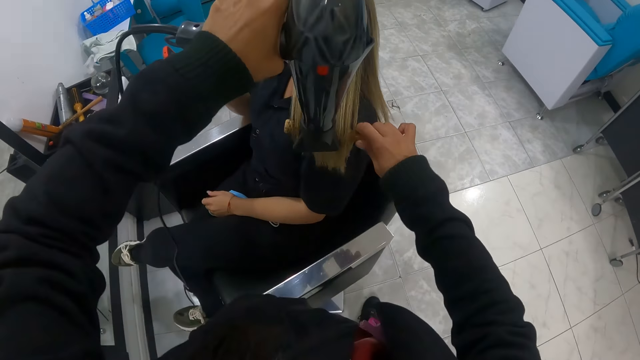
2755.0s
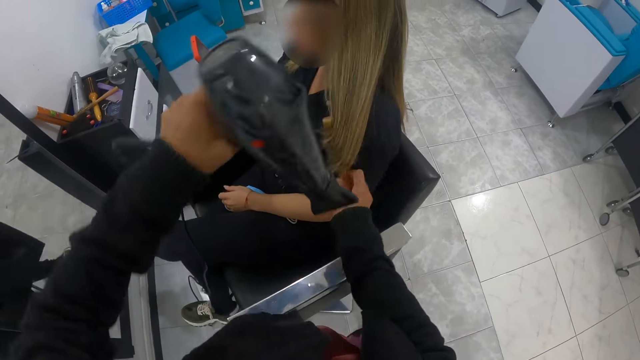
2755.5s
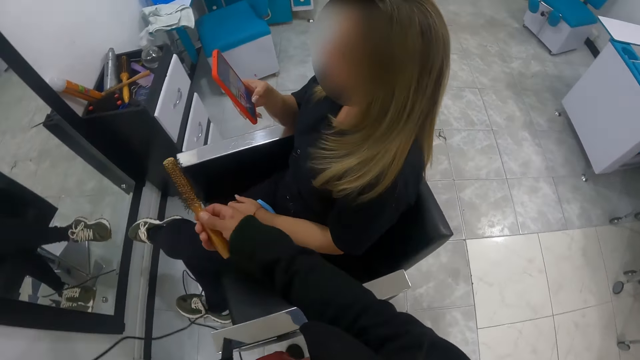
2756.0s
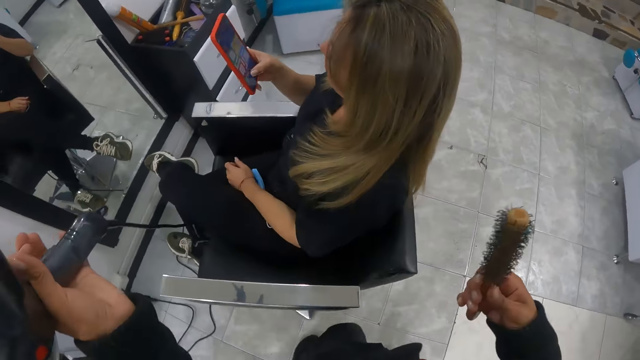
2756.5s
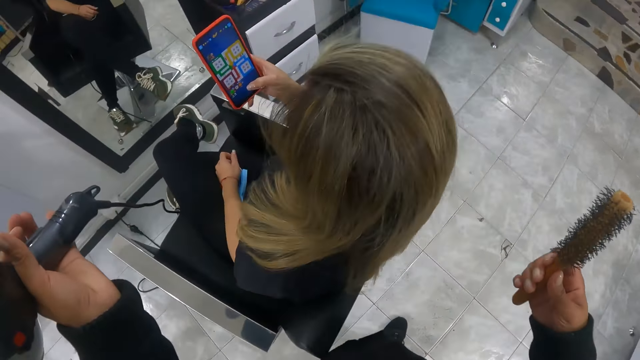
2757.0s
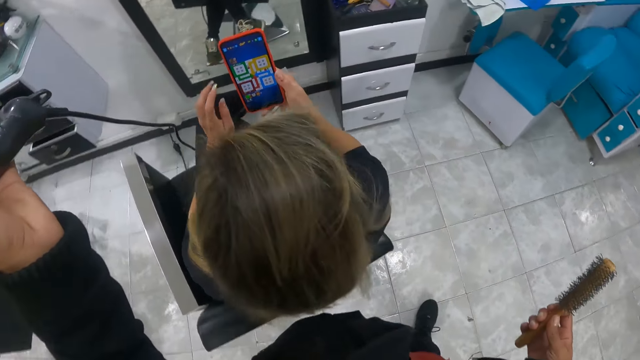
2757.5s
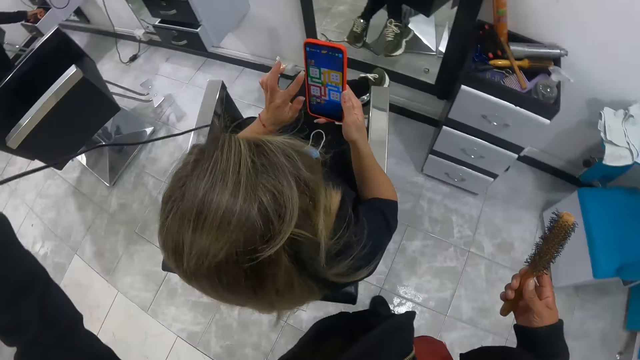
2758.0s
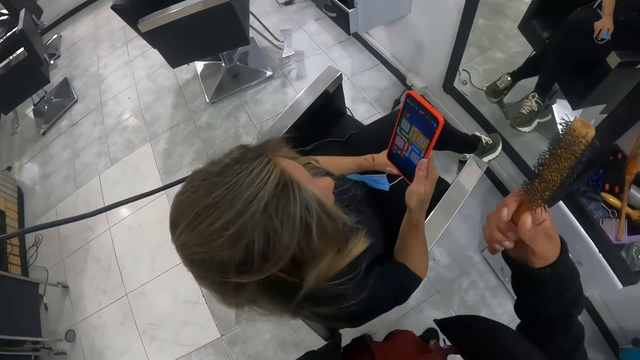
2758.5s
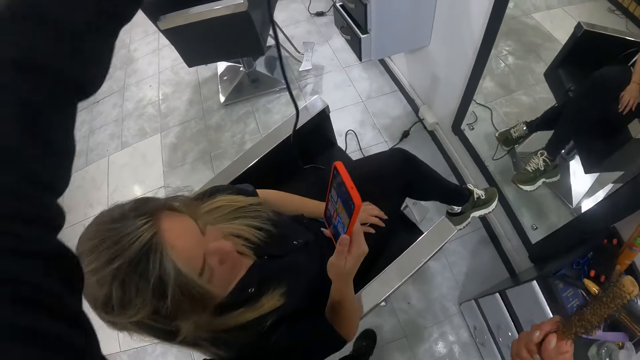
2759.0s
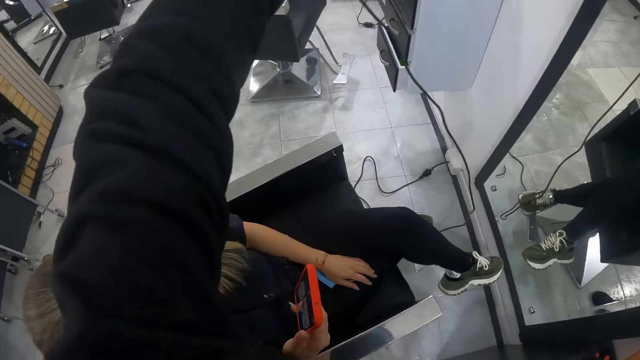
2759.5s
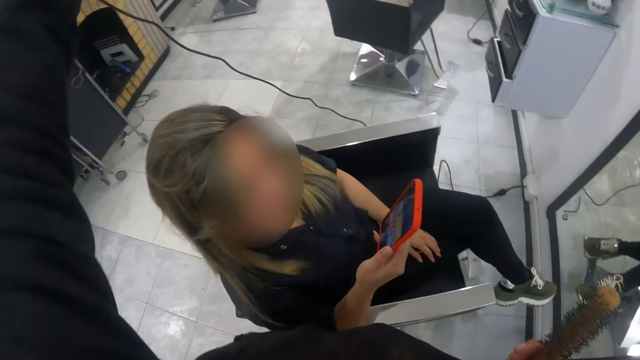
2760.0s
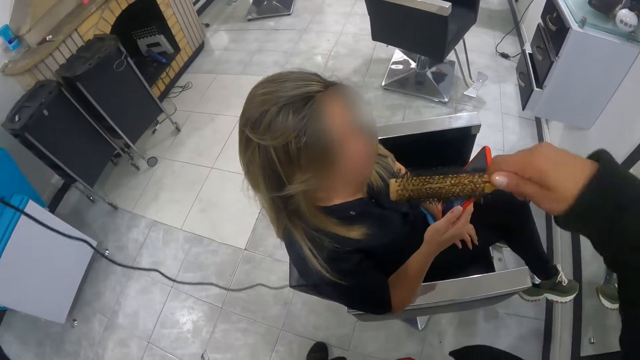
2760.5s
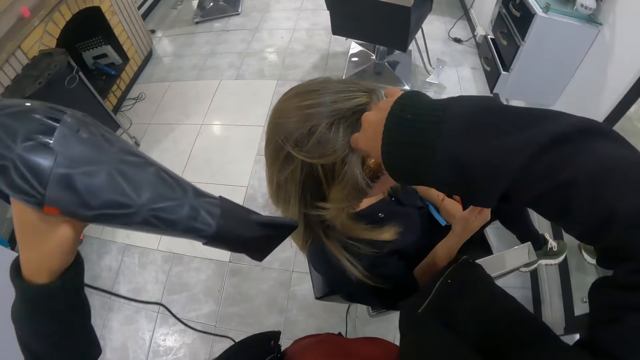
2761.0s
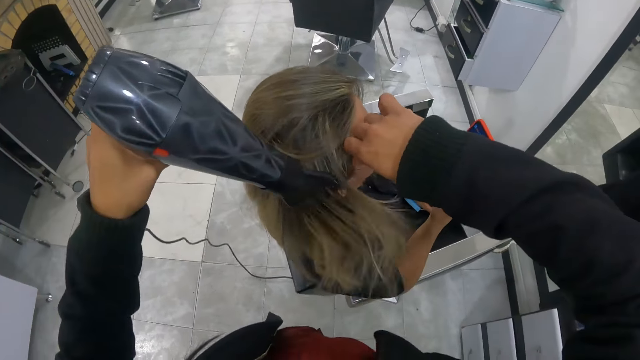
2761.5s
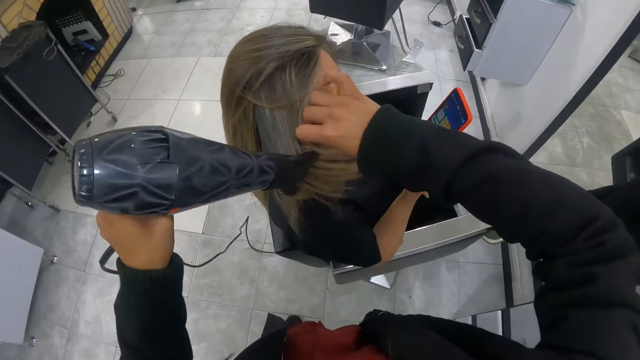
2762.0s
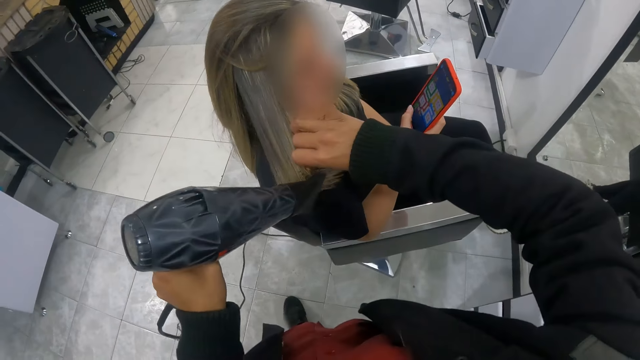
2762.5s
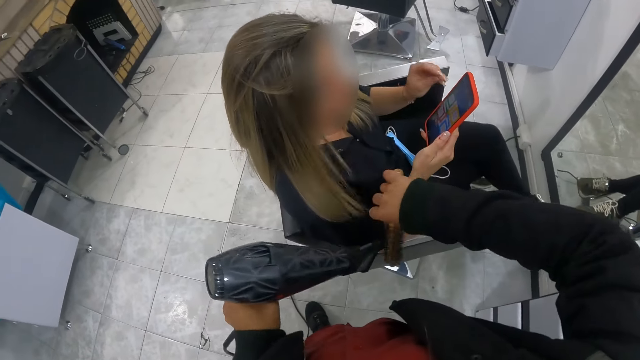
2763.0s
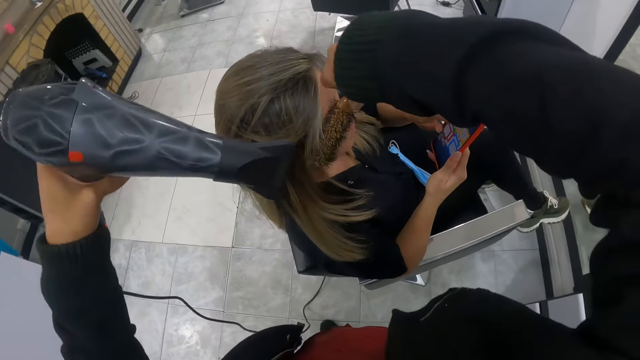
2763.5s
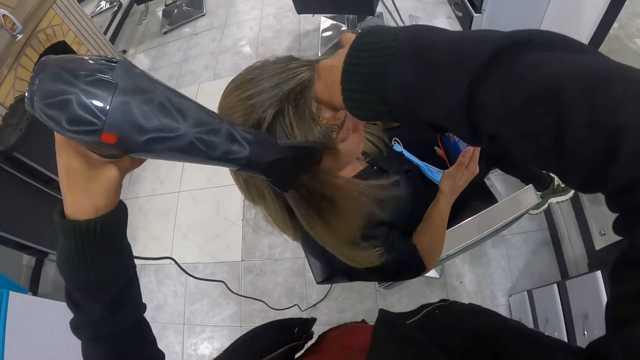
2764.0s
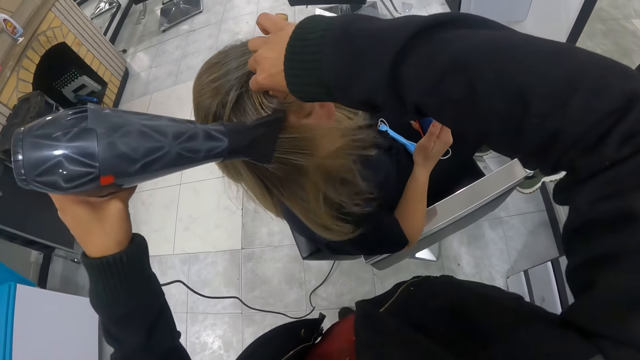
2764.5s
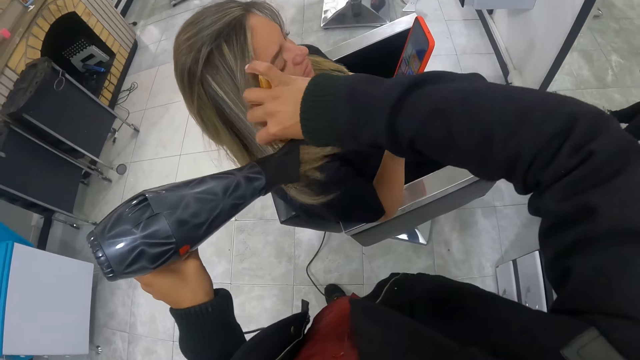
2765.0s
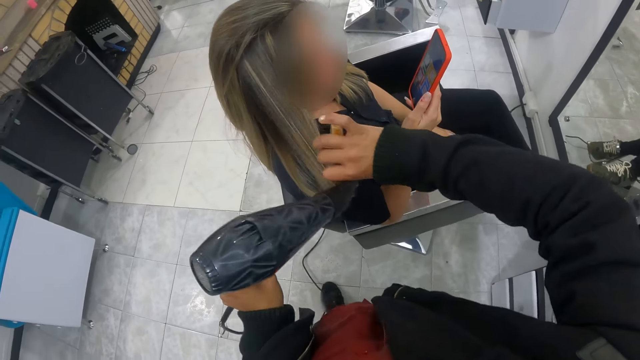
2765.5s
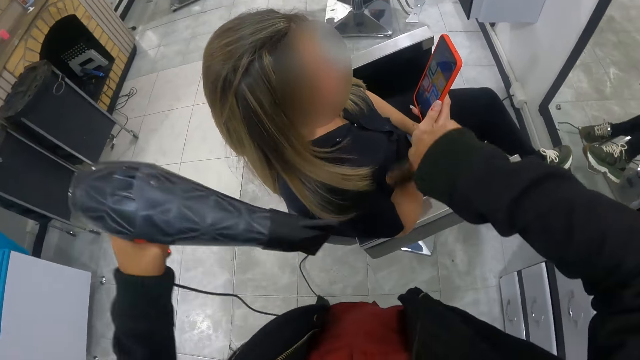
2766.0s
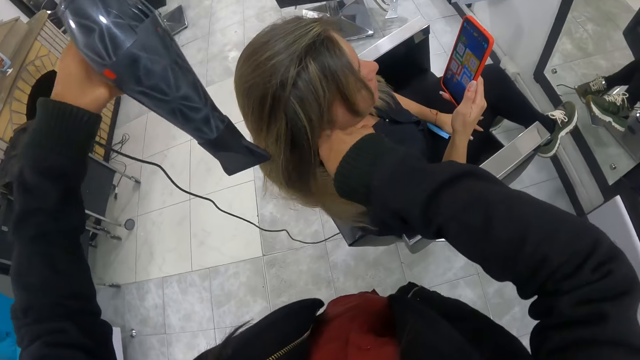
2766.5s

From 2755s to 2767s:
The camera wearer walks around a woman. She dries the woman's hair with the hair dryer in her hand. She straightens the woman's hair with the hair brush in her right hand.

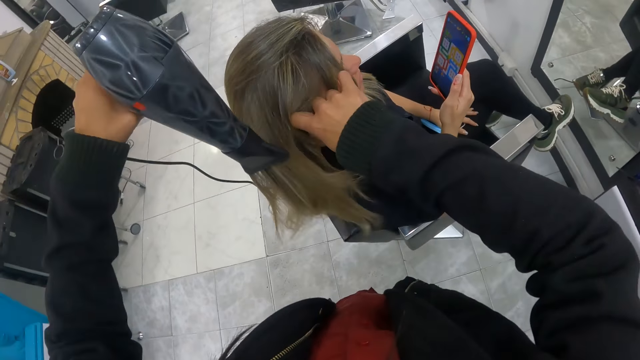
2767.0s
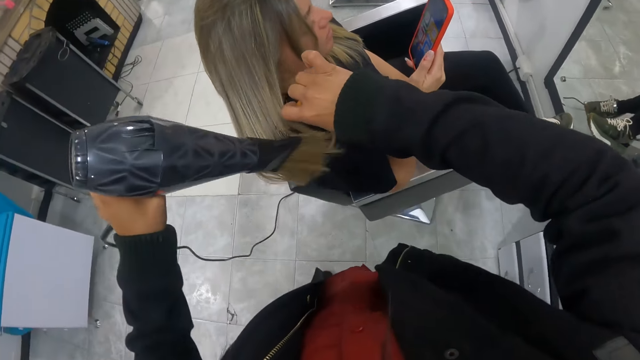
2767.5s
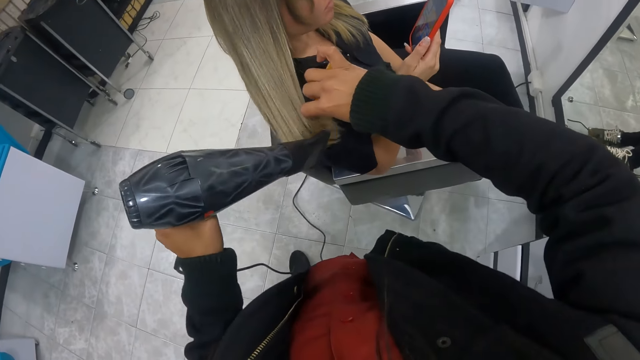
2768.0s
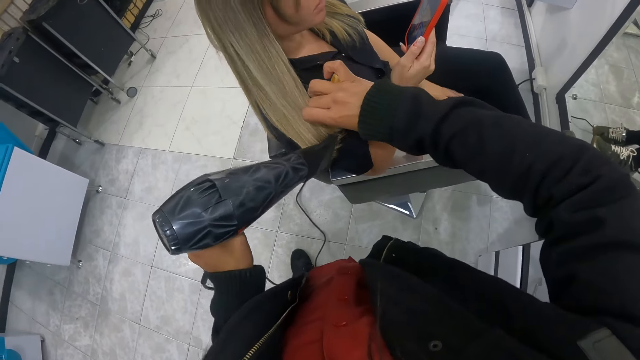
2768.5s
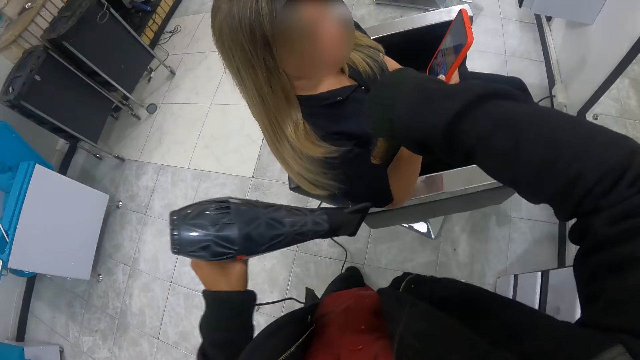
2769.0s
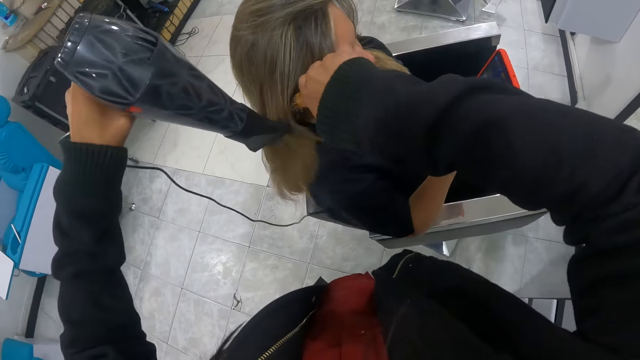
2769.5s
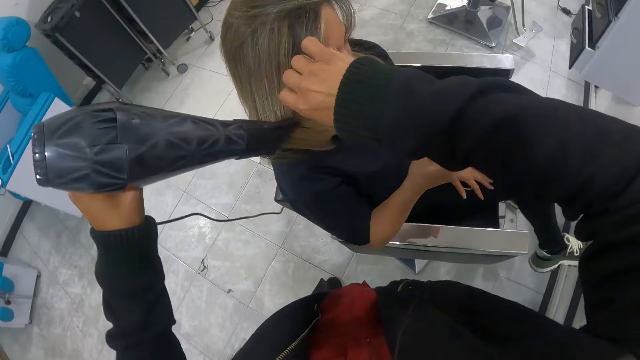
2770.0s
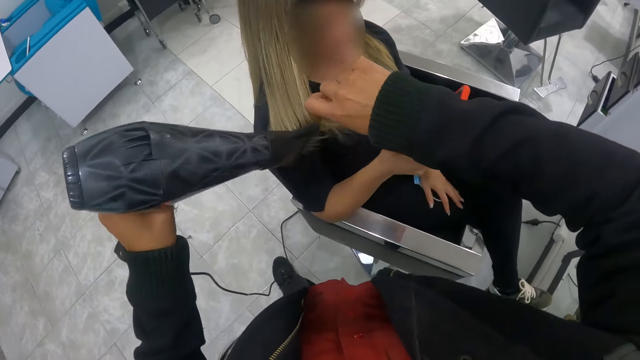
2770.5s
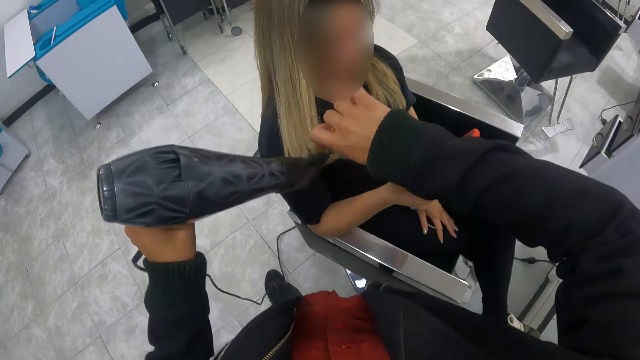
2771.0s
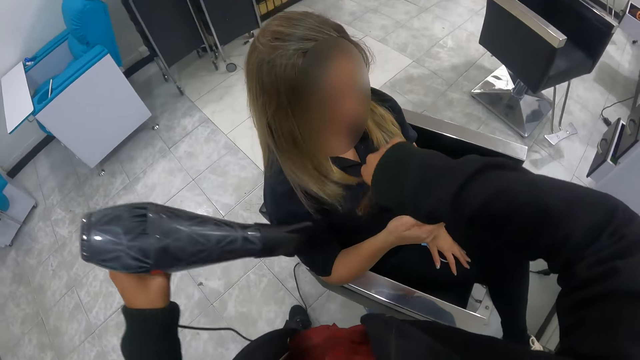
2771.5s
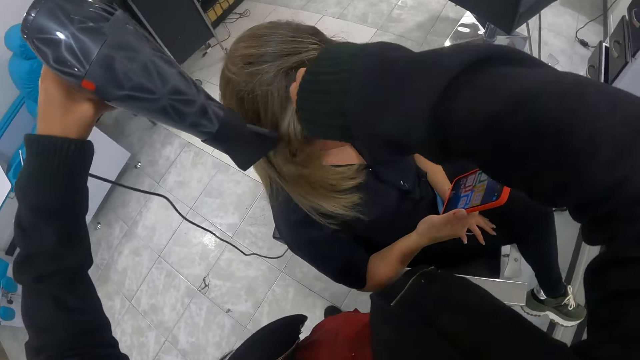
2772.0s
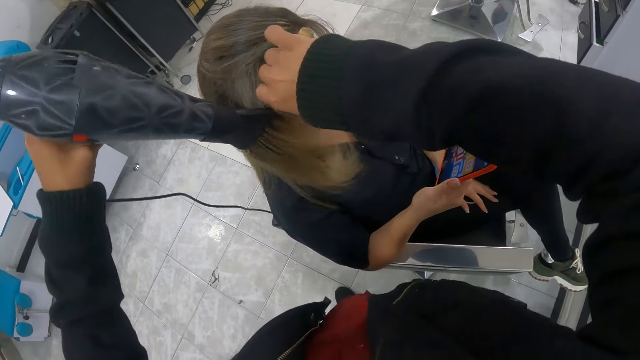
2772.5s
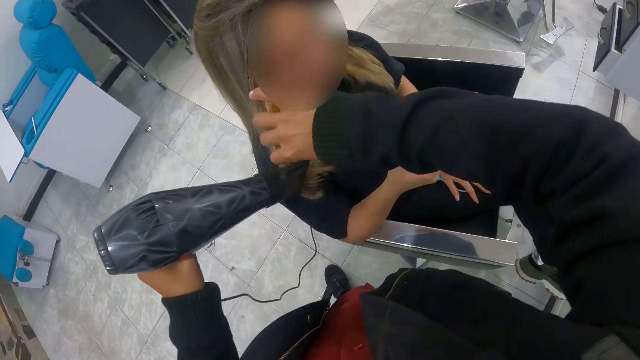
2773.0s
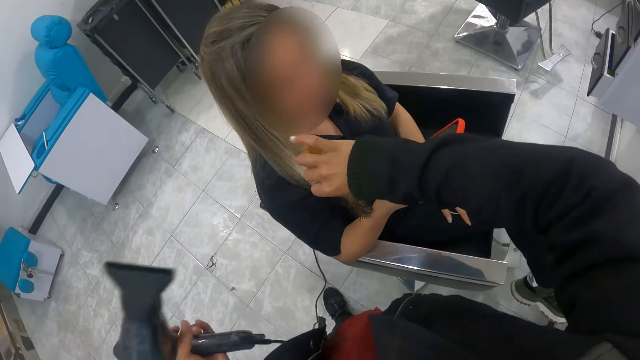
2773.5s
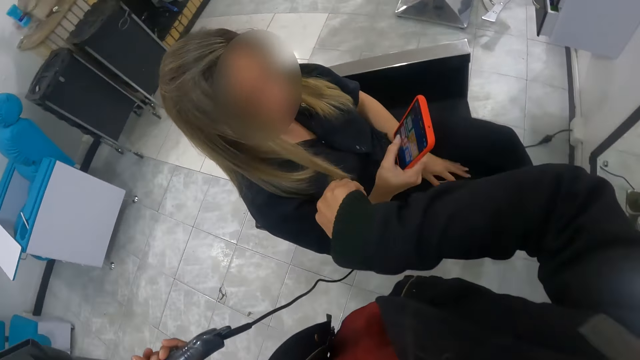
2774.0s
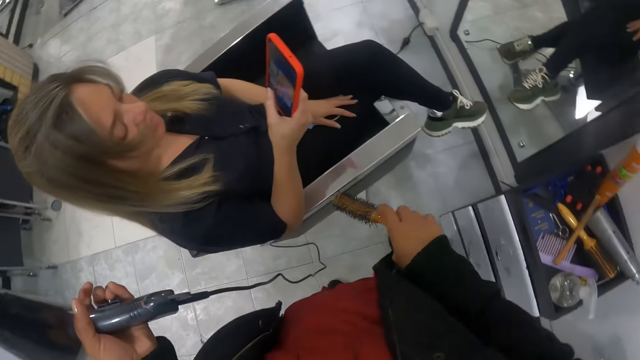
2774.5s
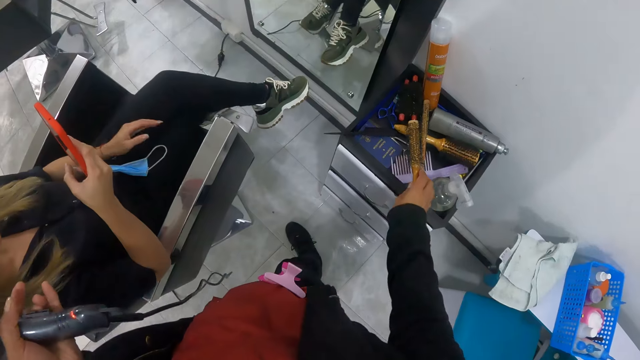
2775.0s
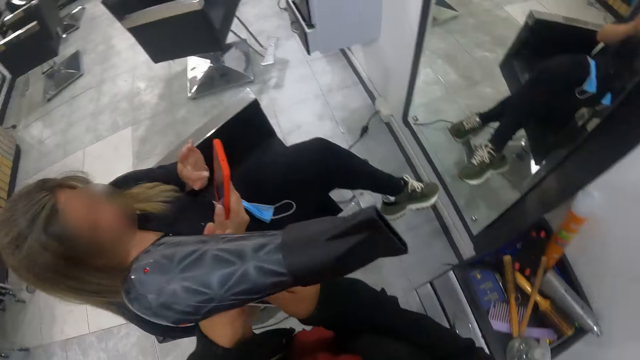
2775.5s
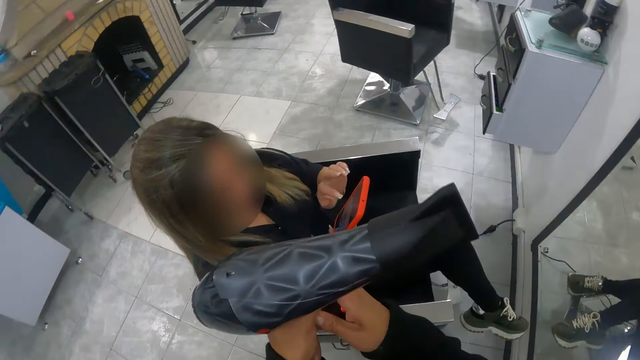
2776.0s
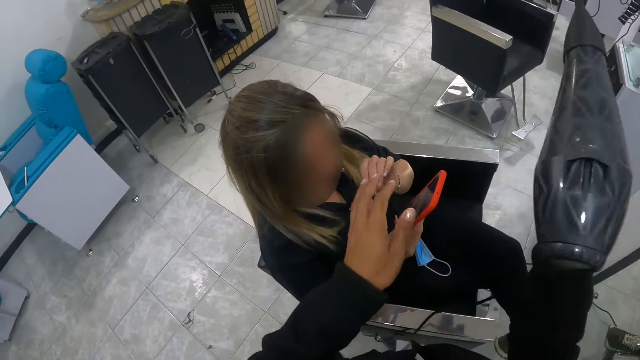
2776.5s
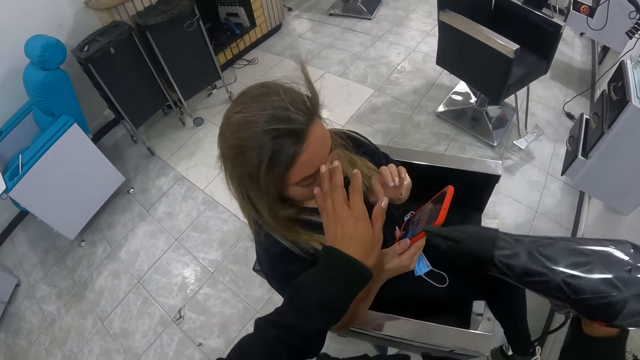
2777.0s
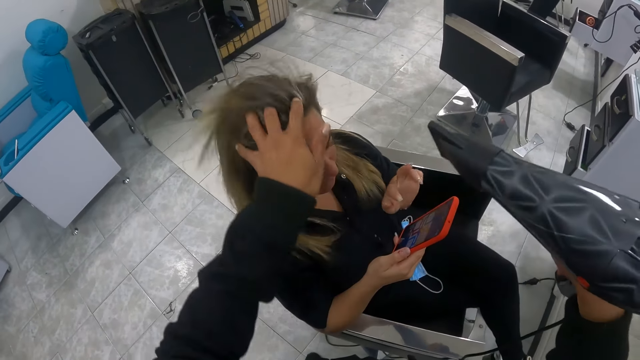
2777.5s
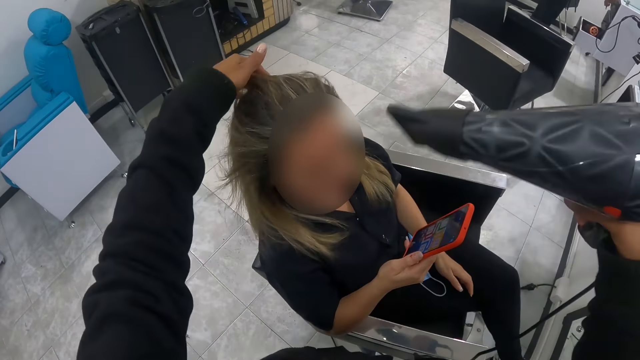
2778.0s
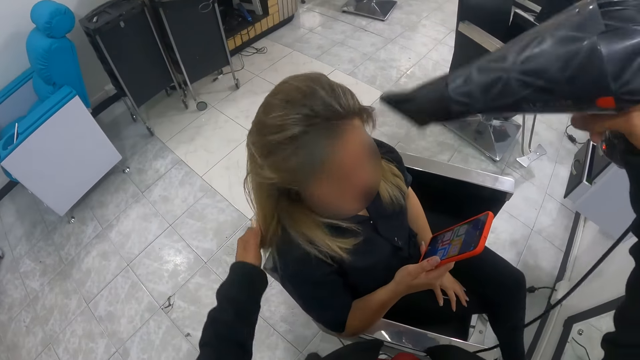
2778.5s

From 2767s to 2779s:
The camera wearer places the hair brush on a shelf with her right hand. She passes the hair dryer to her right hand. She dries a woman's hair with the hair dryer in her right hand. She moves her left hand around the woman's hair. She dries the woman's hair with the hair dryer in her right hand.
